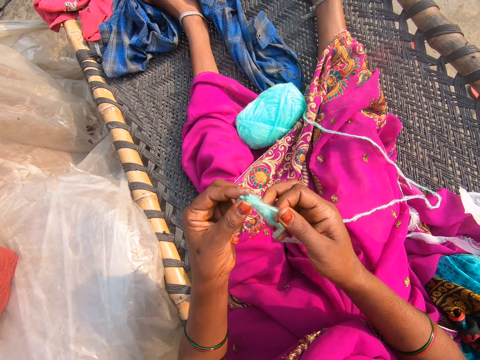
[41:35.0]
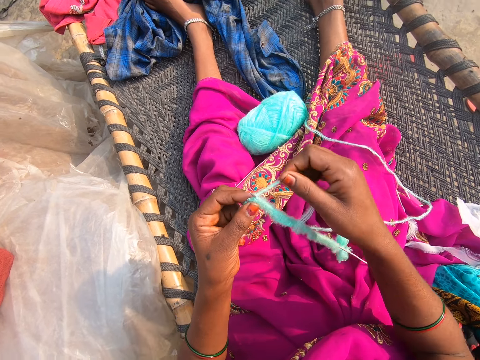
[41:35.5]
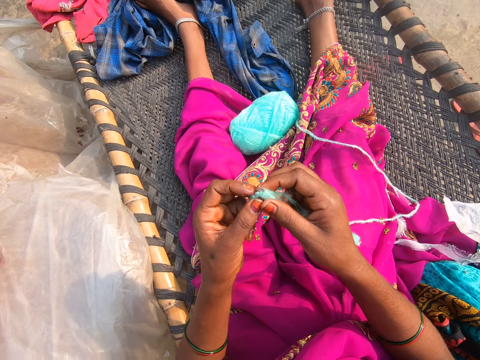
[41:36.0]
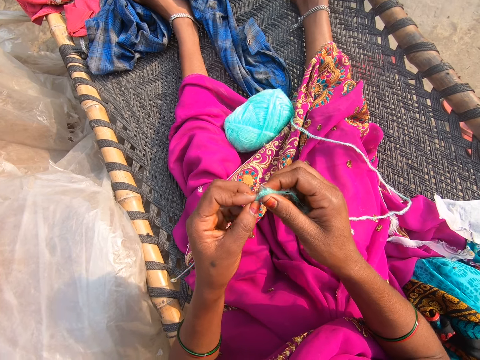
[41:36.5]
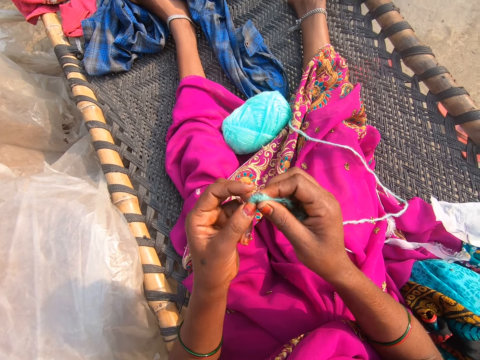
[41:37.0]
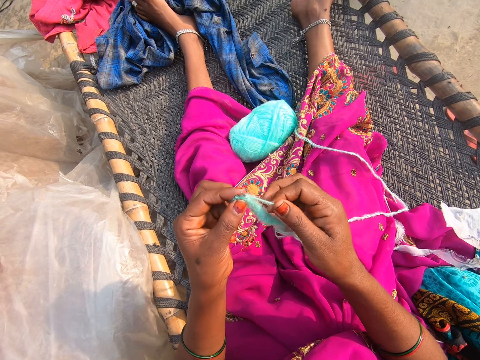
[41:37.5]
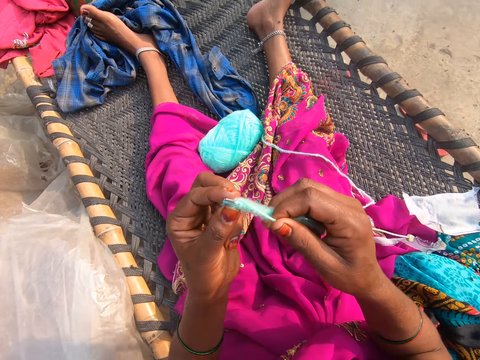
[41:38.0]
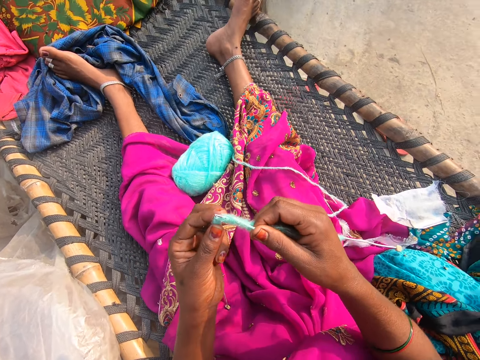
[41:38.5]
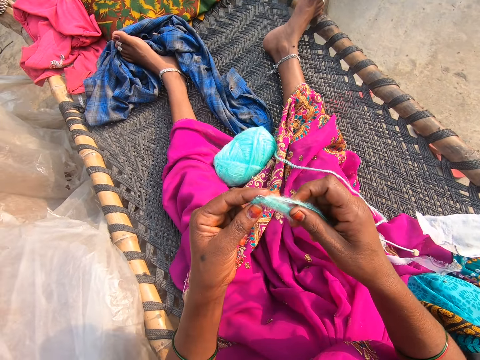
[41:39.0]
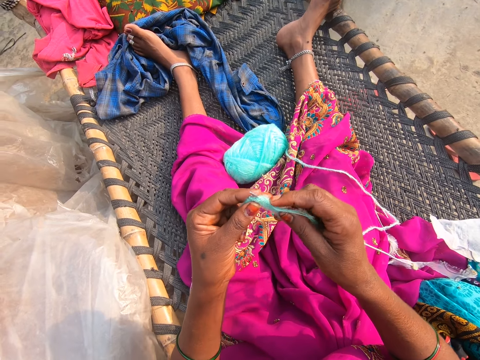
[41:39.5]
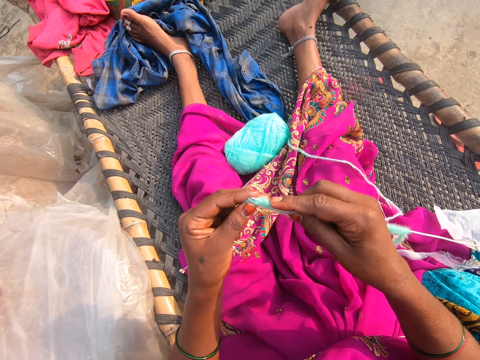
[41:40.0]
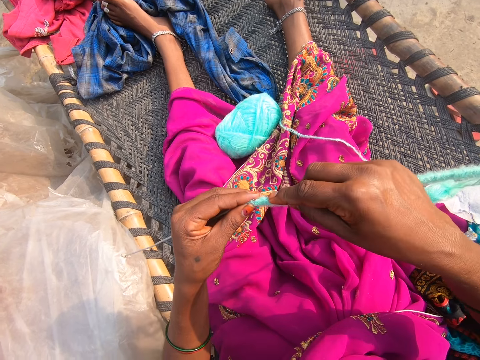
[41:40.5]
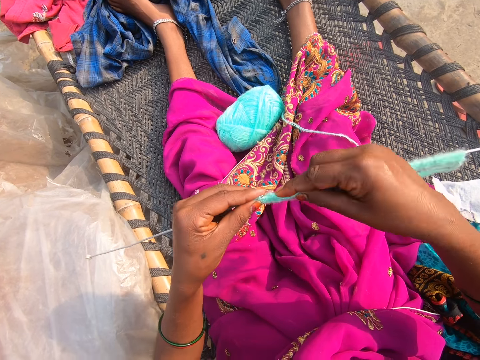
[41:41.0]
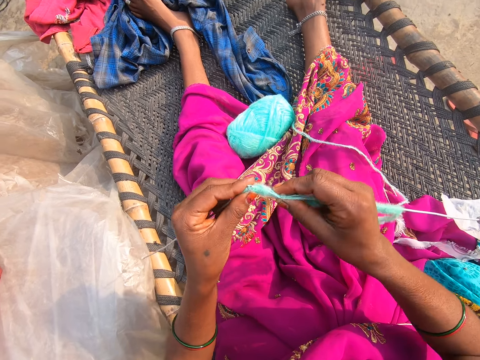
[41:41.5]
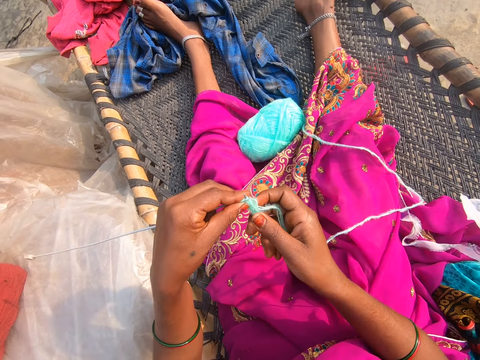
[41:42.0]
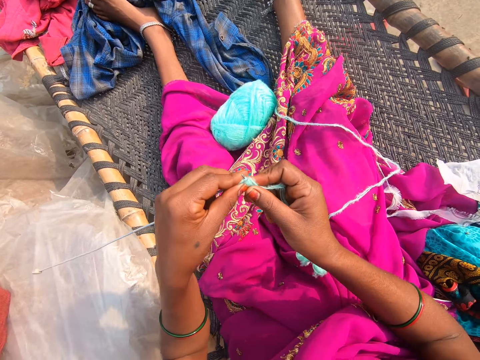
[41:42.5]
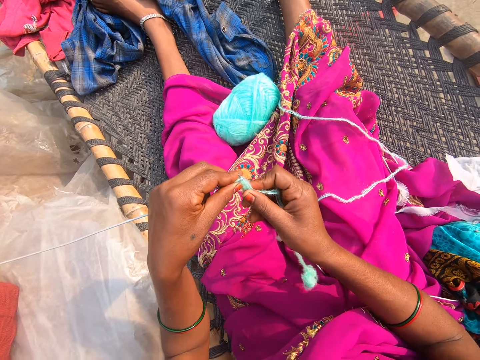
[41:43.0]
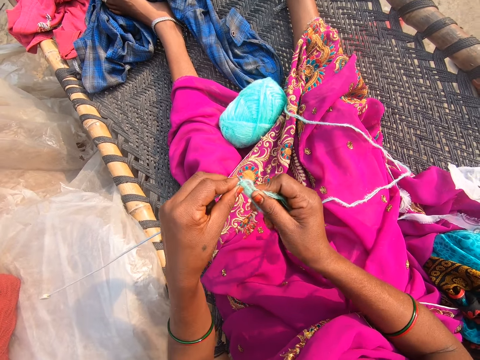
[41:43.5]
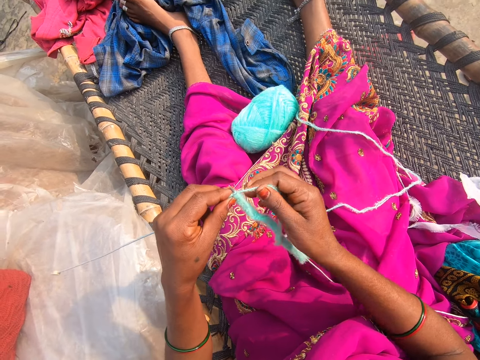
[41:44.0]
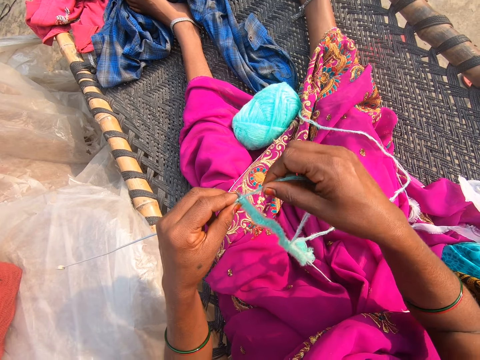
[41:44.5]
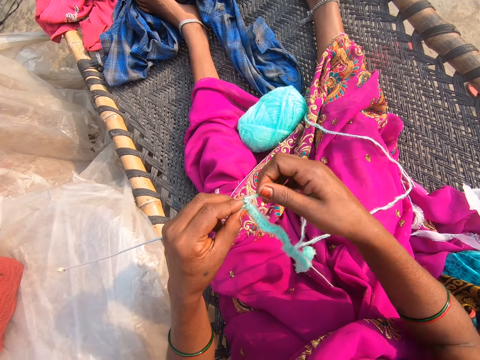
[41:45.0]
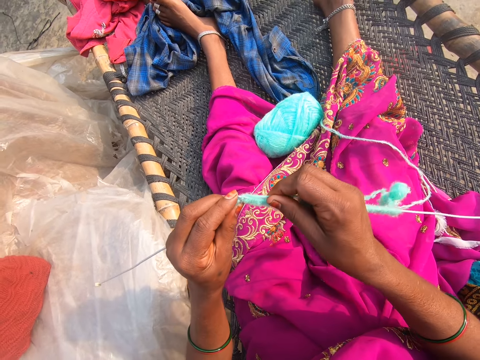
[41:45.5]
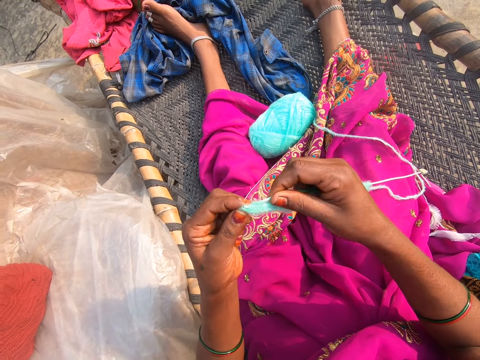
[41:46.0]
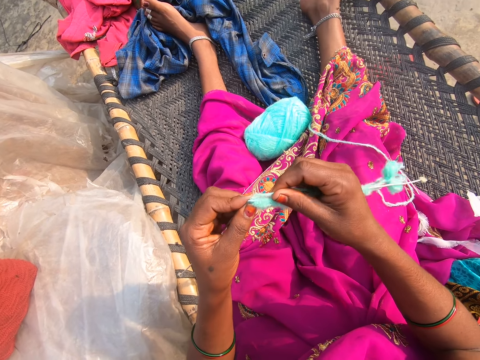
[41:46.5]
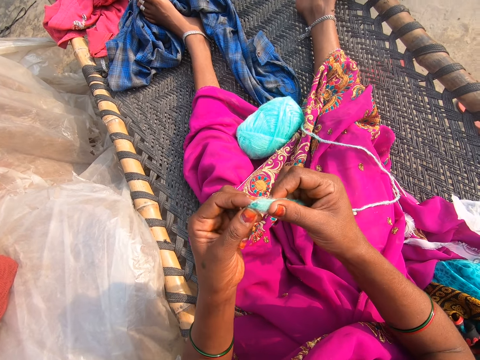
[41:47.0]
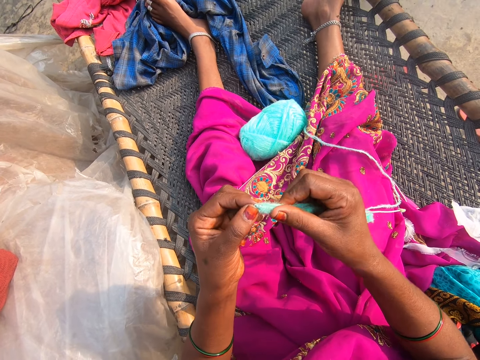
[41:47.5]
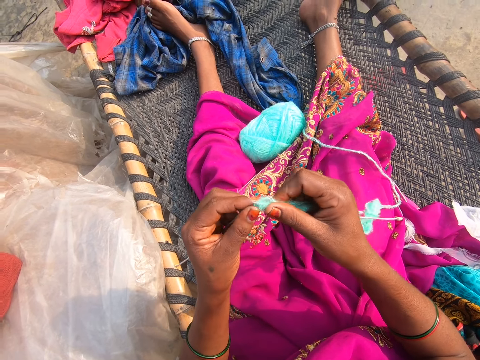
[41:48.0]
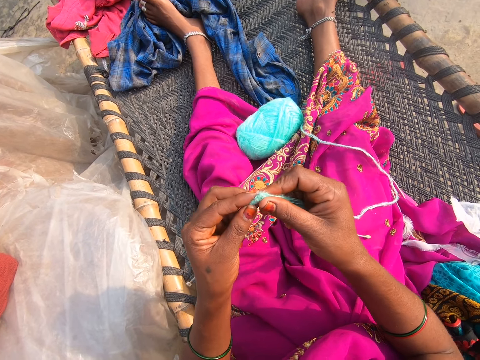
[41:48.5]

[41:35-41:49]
The camera wearer converses with a person. They knit. They converse with the person. They knit.

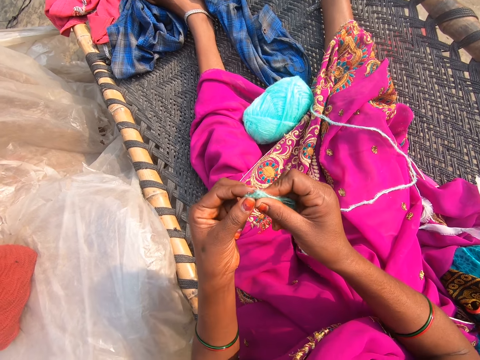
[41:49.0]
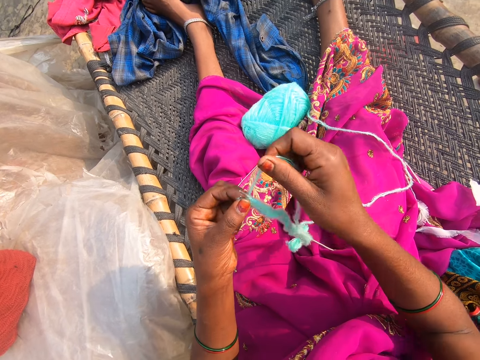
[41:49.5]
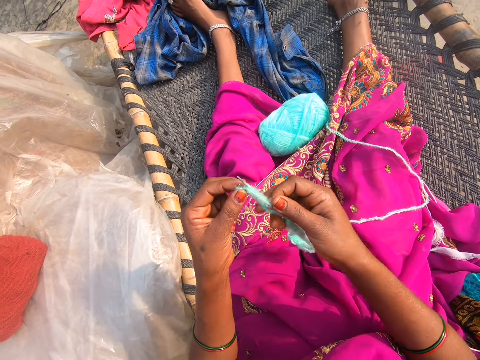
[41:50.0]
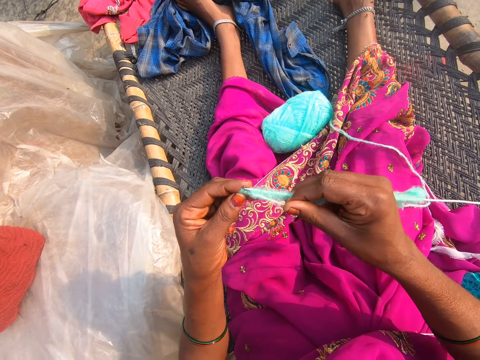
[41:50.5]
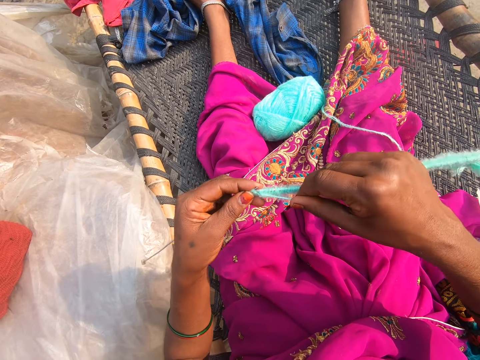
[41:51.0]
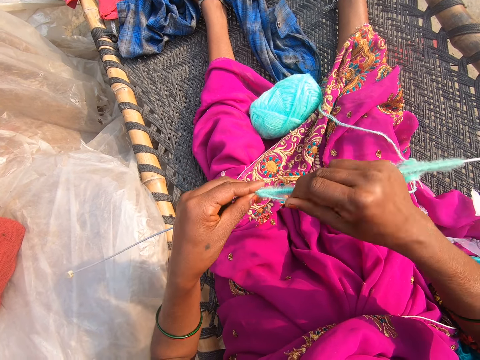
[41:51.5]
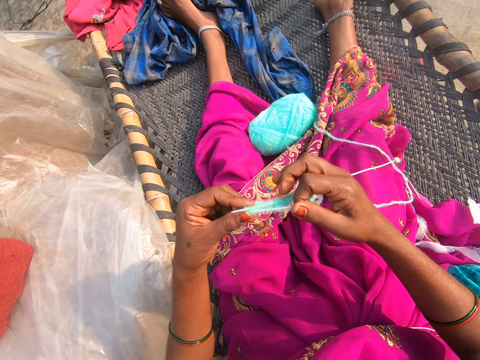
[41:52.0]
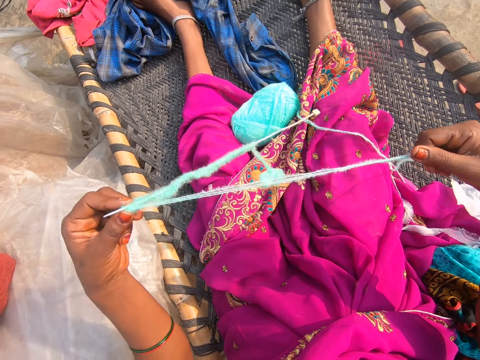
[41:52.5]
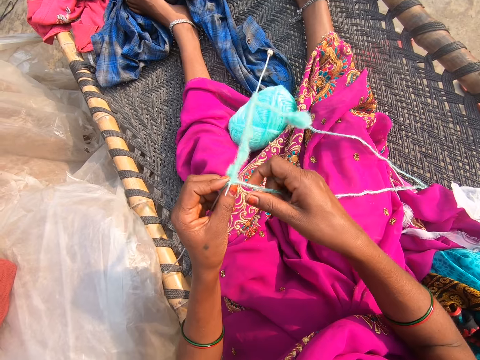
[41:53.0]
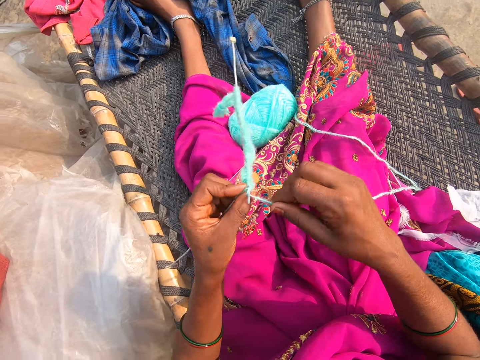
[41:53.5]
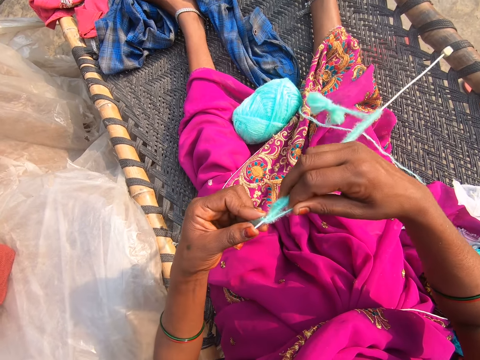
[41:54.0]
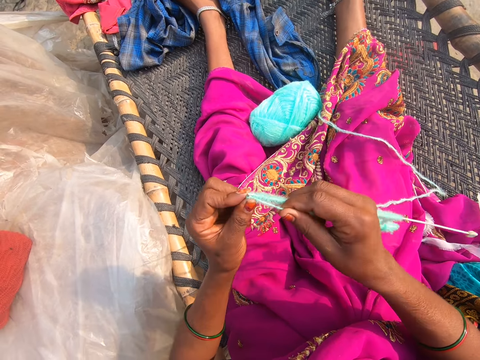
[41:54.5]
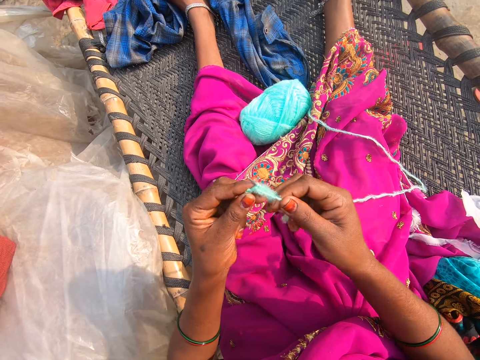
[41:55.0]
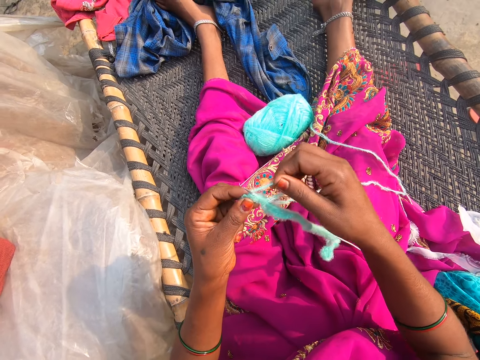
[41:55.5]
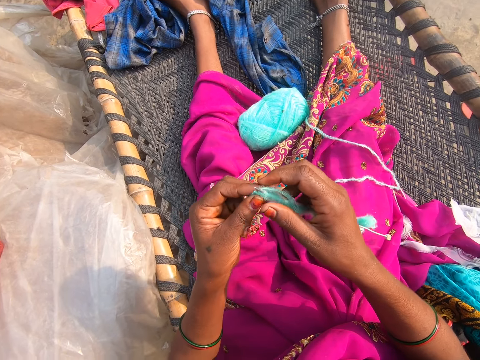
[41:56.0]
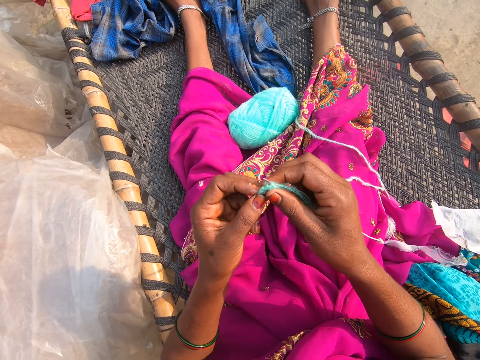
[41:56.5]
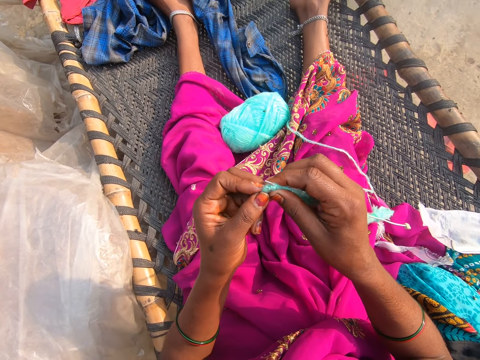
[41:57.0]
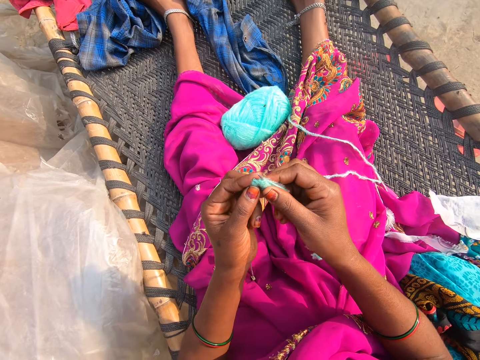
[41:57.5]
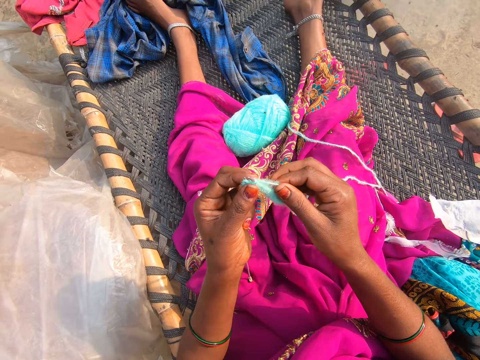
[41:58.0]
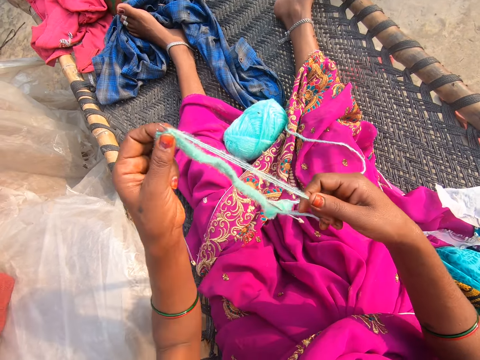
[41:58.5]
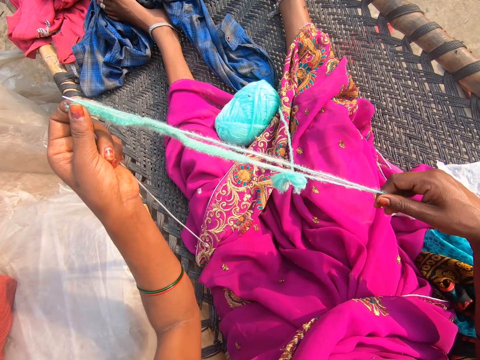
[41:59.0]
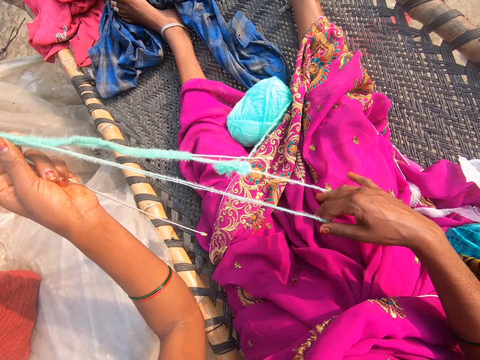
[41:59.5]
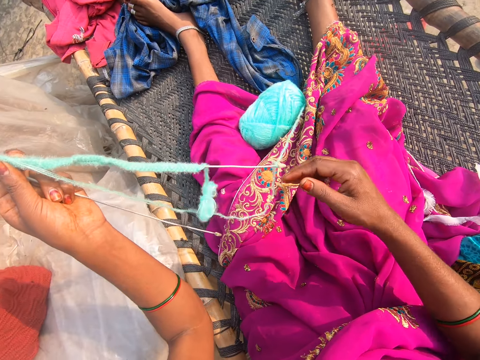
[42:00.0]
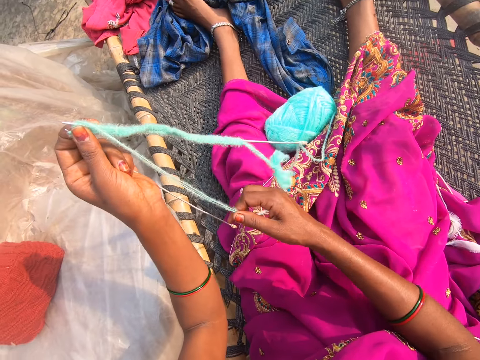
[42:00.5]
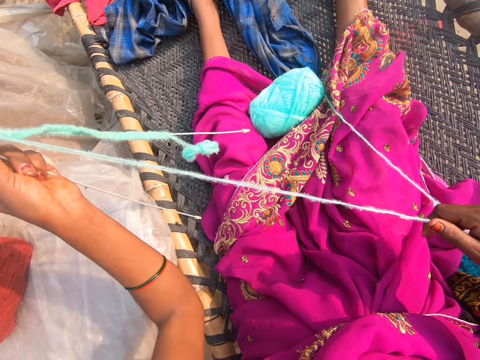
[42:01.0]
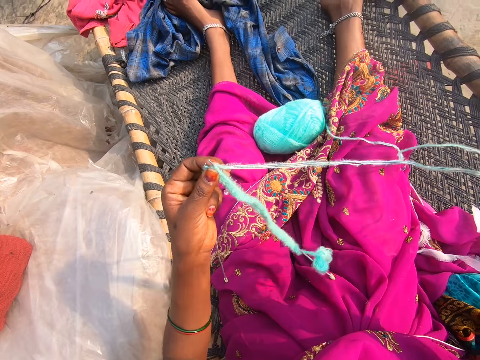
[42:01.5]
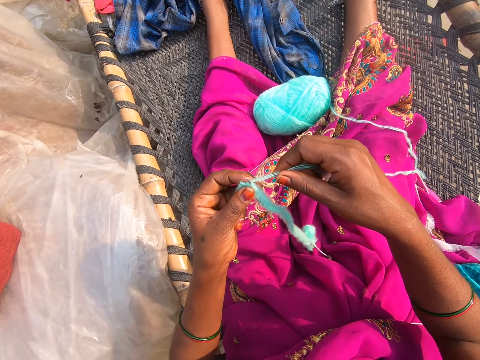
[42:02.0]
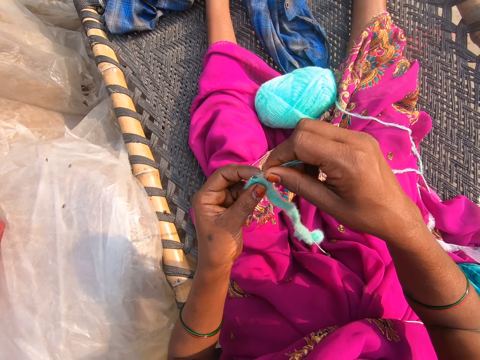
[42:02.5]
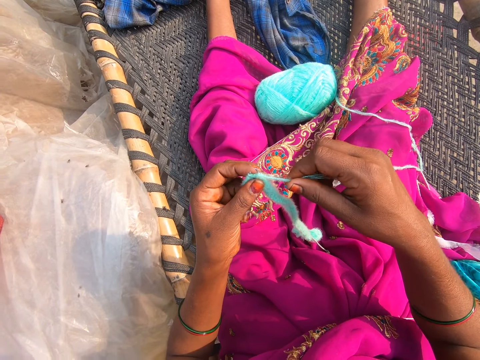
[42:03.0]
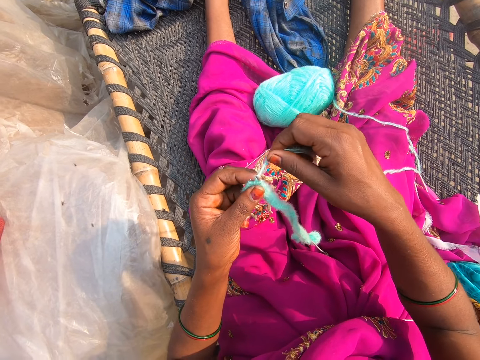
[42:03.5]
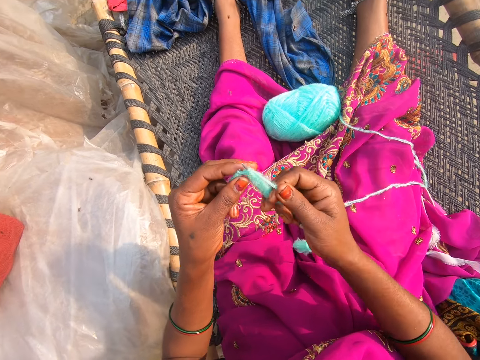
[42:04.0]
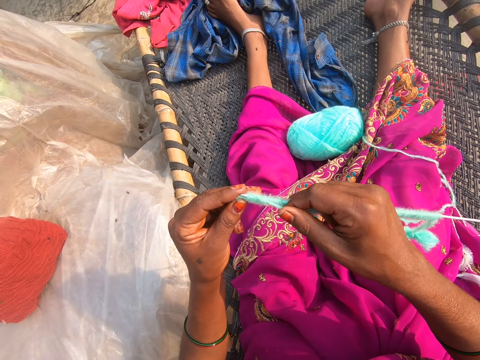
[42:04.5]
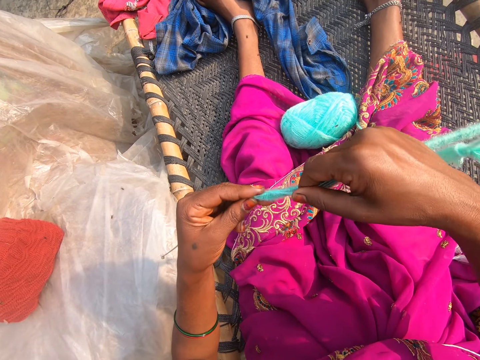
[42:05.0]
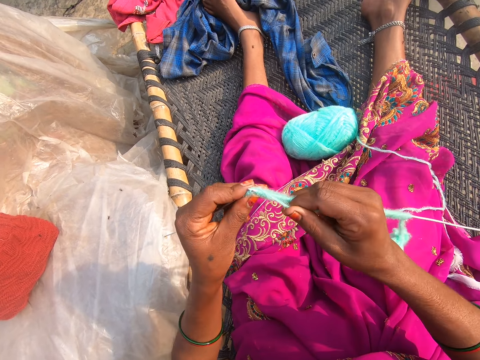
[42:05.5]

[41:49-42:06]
The camera wearer pulls the thread. They knit. They pull the thread. They knit.
